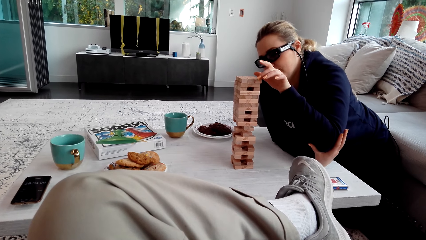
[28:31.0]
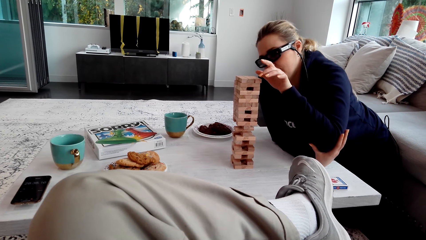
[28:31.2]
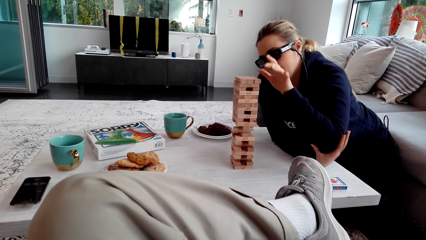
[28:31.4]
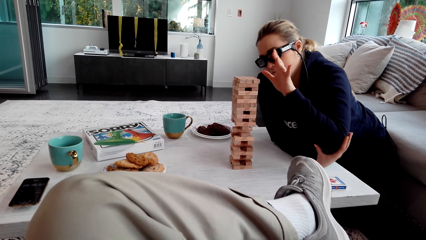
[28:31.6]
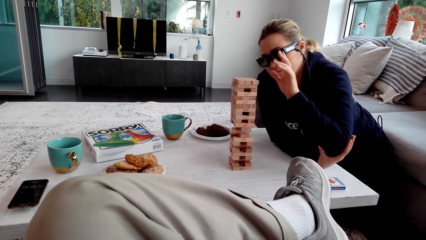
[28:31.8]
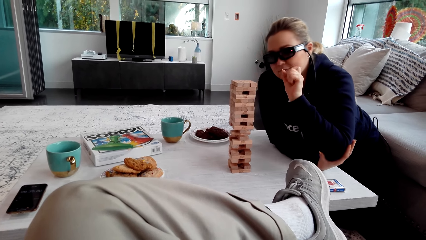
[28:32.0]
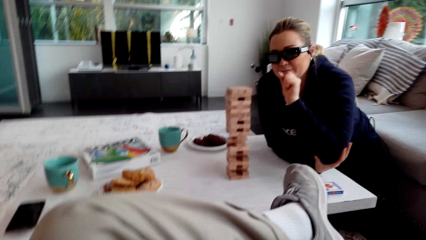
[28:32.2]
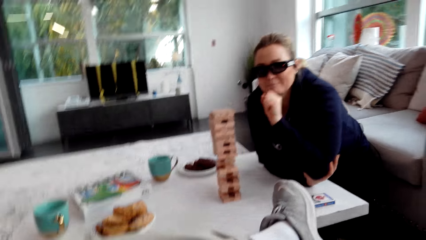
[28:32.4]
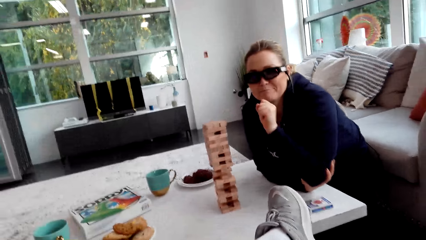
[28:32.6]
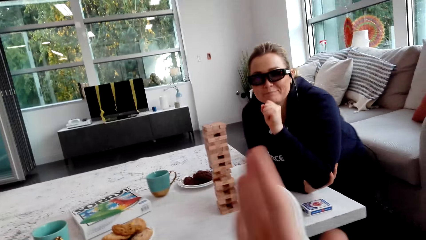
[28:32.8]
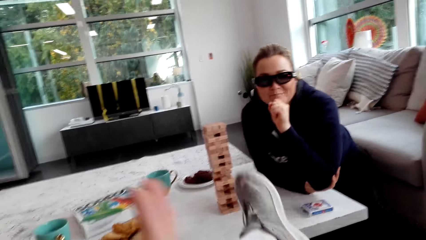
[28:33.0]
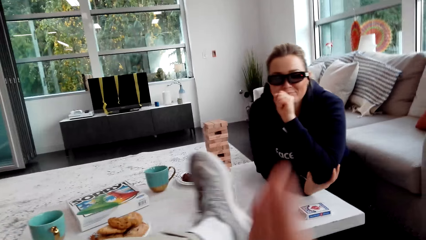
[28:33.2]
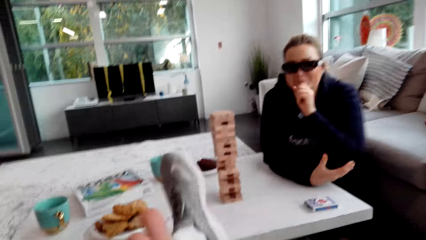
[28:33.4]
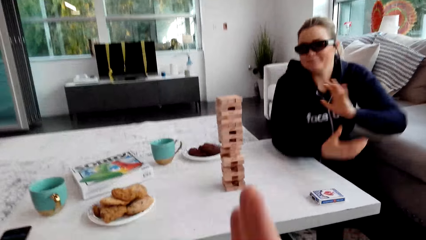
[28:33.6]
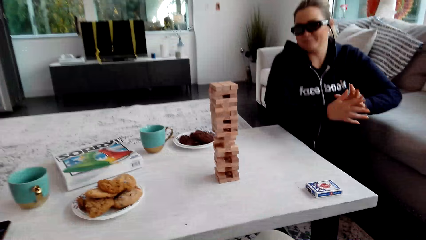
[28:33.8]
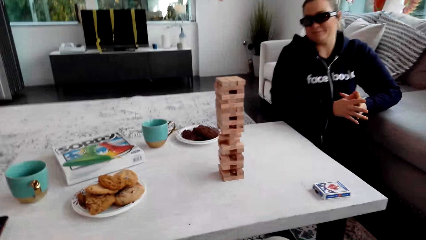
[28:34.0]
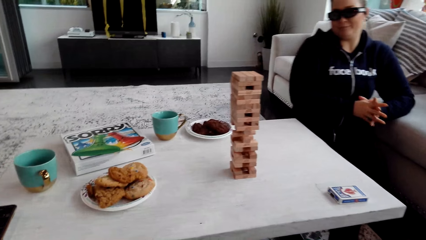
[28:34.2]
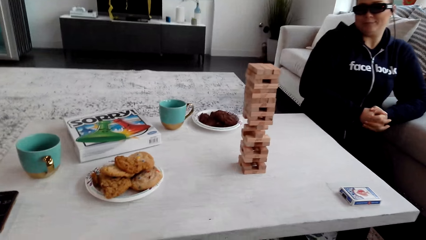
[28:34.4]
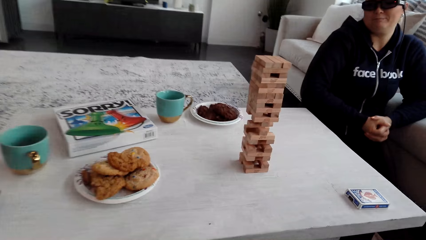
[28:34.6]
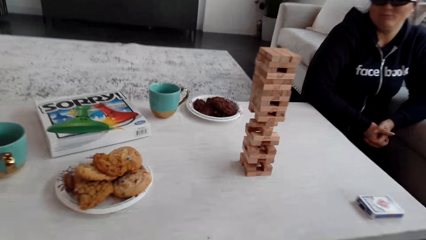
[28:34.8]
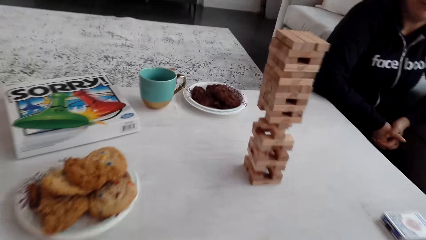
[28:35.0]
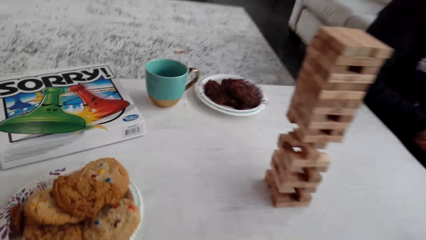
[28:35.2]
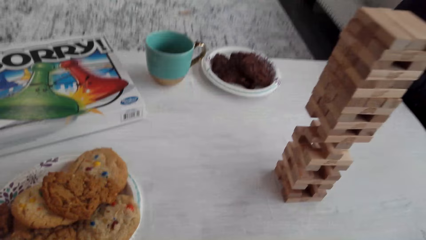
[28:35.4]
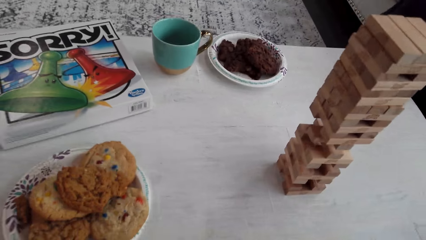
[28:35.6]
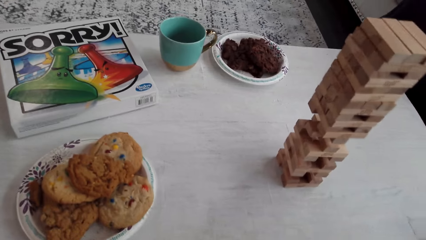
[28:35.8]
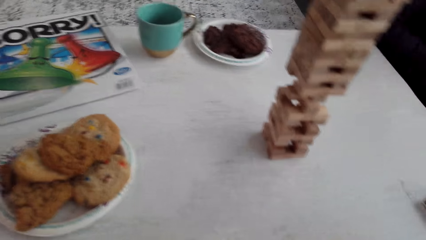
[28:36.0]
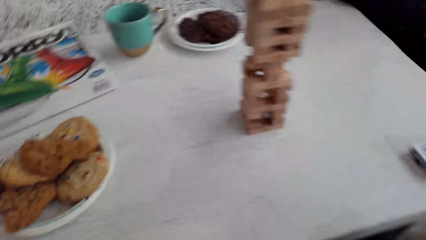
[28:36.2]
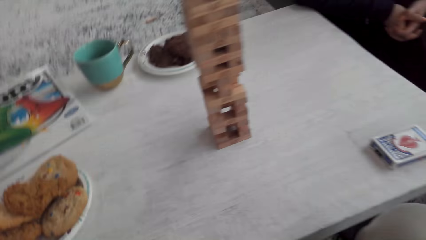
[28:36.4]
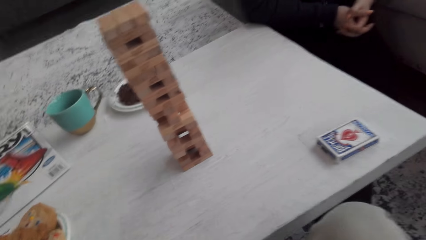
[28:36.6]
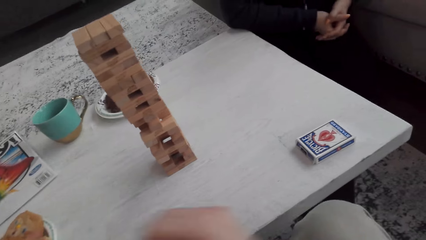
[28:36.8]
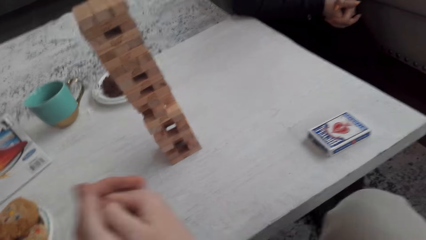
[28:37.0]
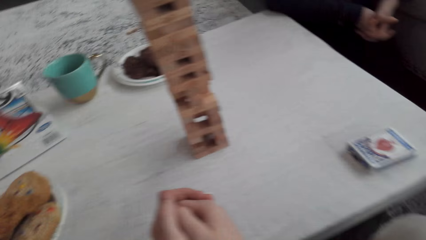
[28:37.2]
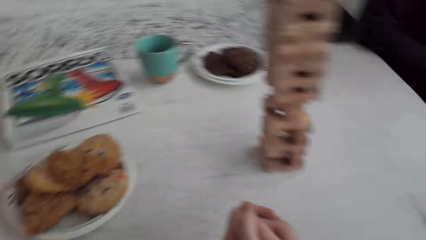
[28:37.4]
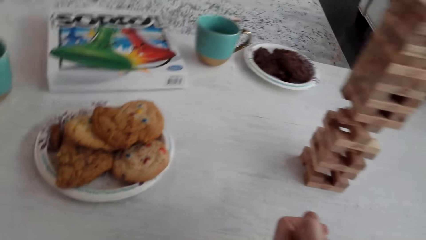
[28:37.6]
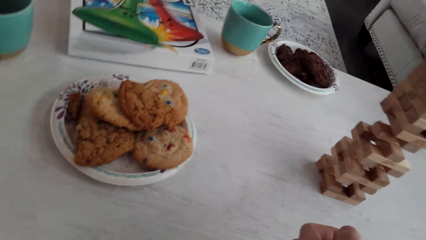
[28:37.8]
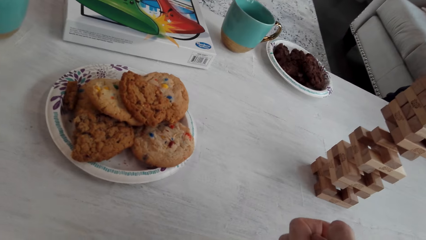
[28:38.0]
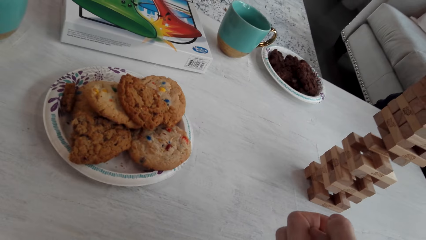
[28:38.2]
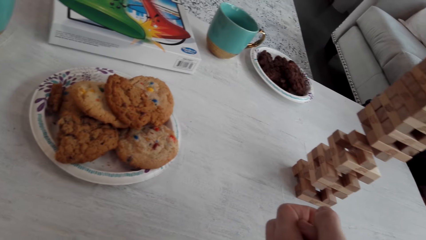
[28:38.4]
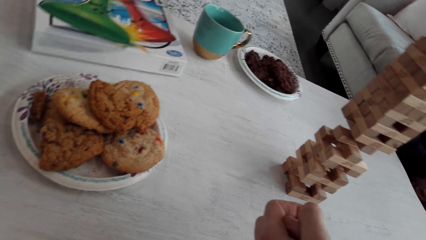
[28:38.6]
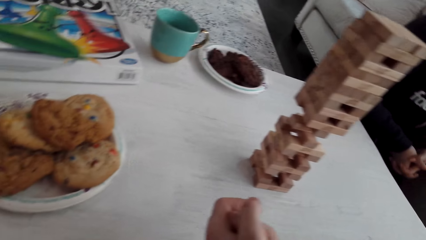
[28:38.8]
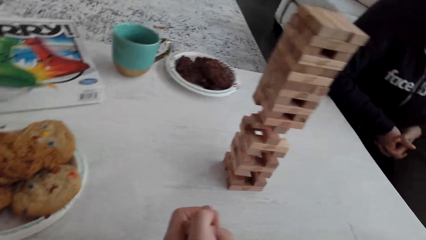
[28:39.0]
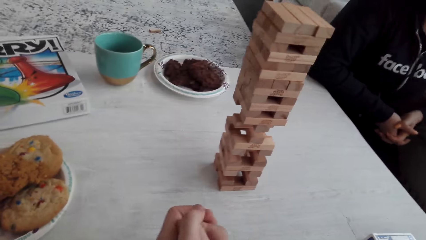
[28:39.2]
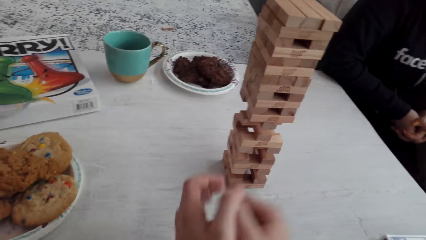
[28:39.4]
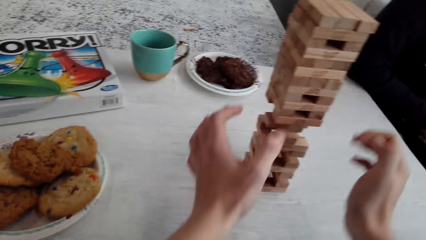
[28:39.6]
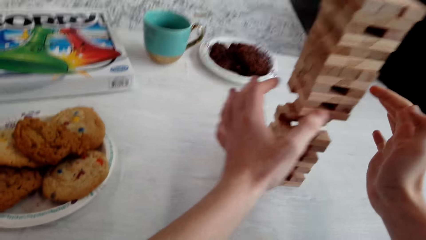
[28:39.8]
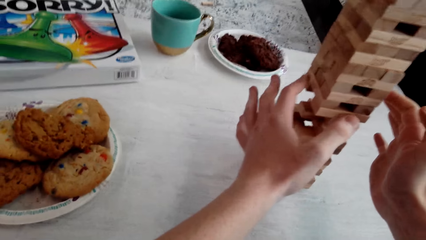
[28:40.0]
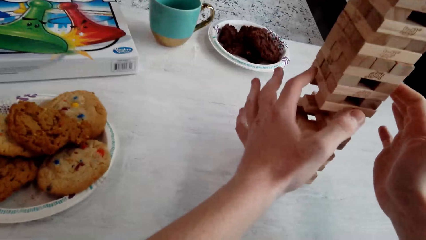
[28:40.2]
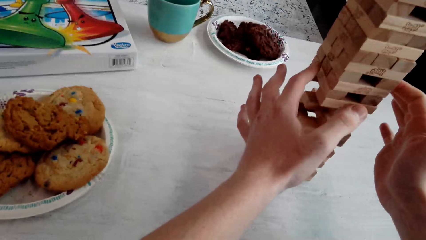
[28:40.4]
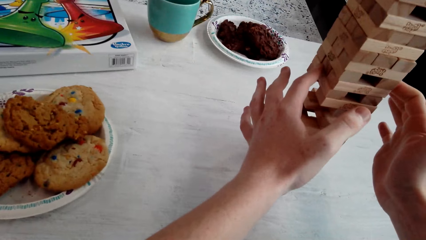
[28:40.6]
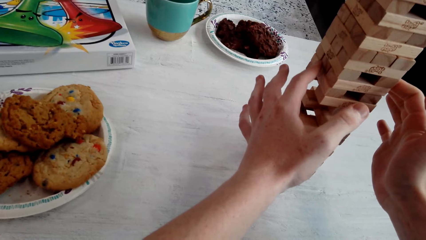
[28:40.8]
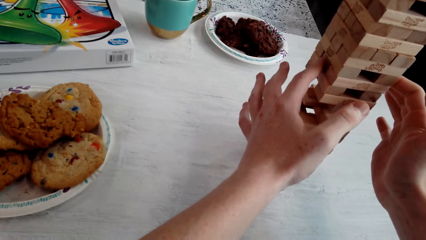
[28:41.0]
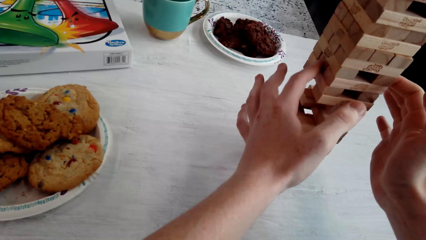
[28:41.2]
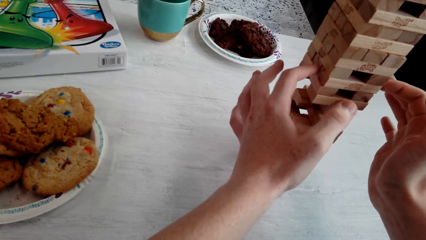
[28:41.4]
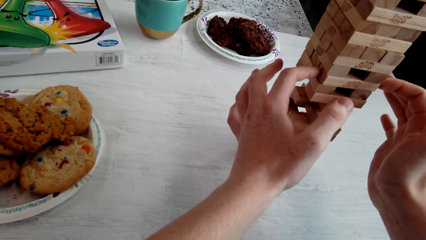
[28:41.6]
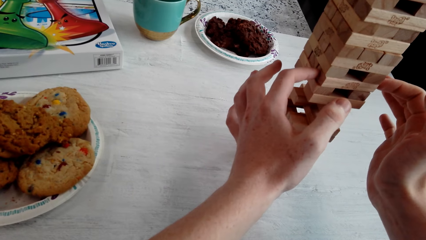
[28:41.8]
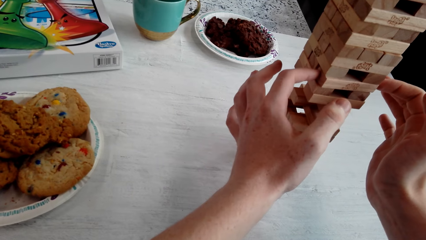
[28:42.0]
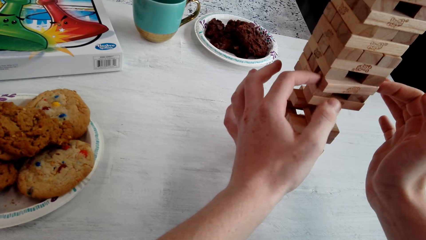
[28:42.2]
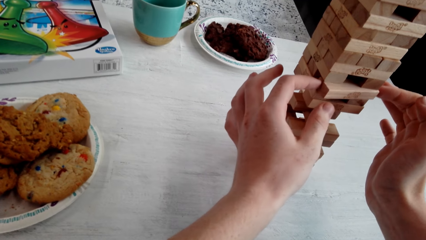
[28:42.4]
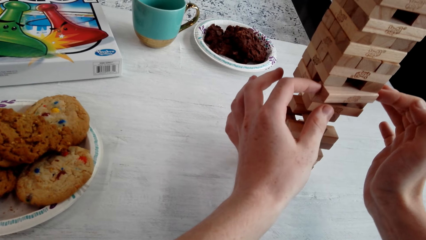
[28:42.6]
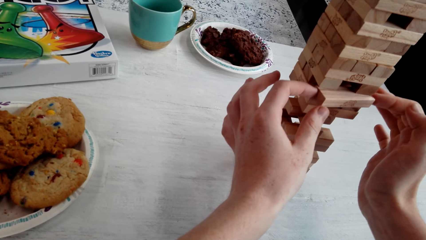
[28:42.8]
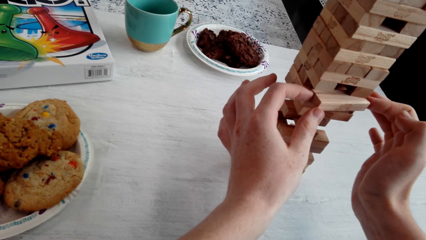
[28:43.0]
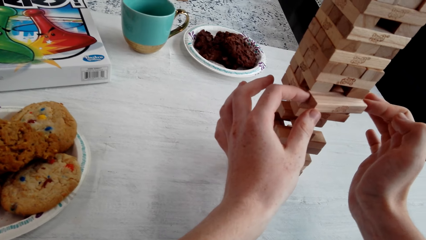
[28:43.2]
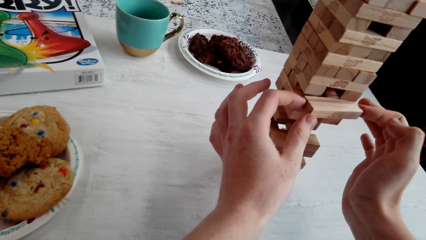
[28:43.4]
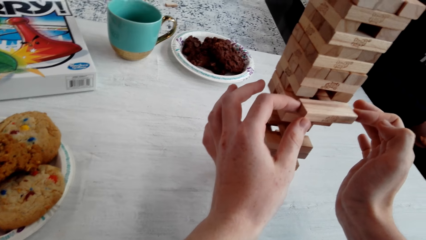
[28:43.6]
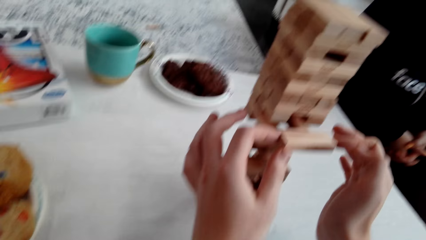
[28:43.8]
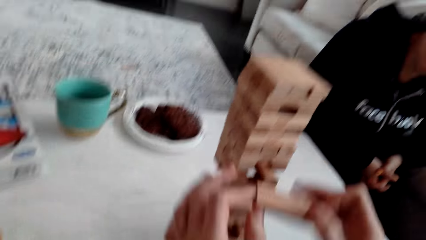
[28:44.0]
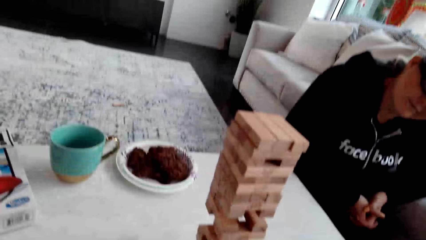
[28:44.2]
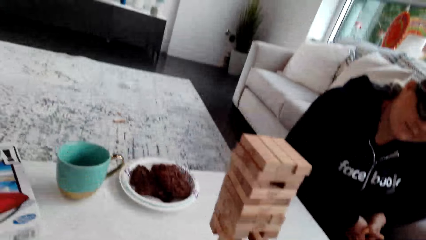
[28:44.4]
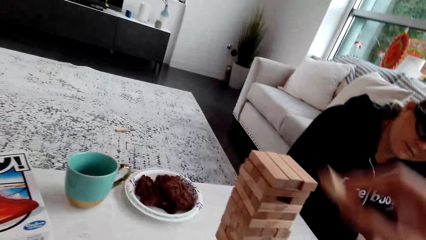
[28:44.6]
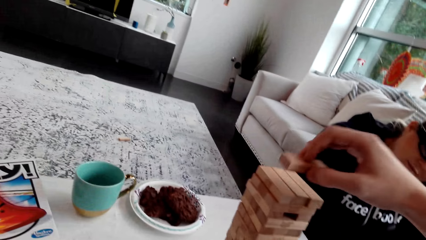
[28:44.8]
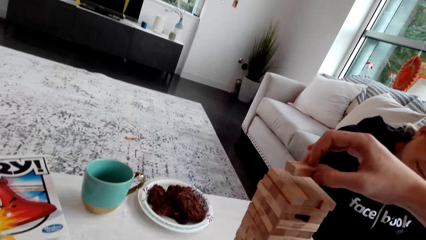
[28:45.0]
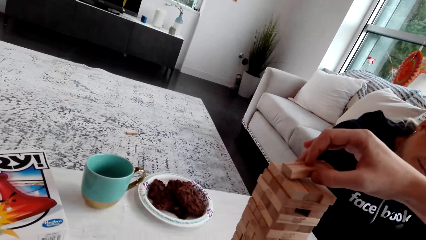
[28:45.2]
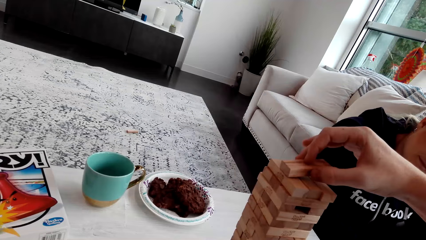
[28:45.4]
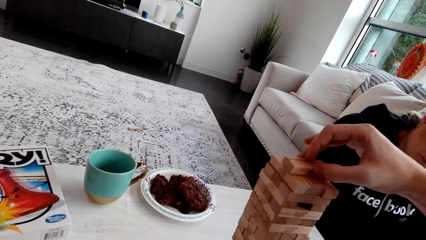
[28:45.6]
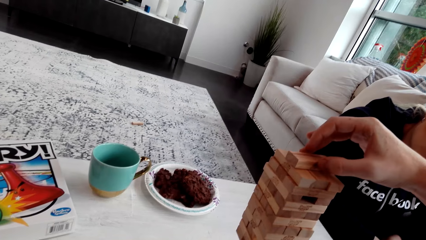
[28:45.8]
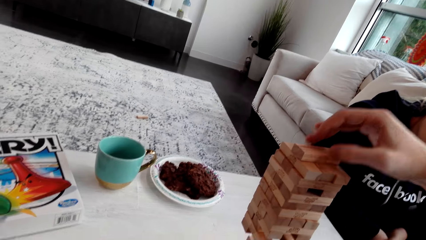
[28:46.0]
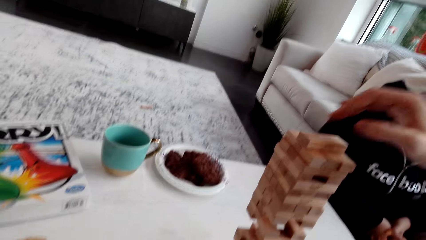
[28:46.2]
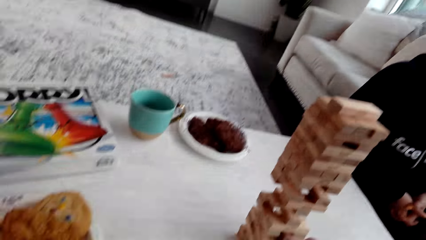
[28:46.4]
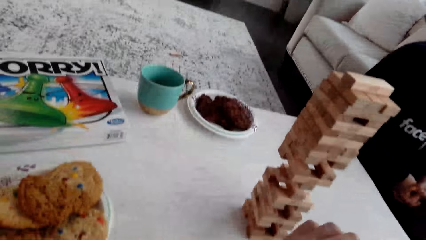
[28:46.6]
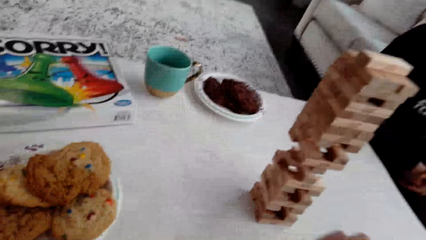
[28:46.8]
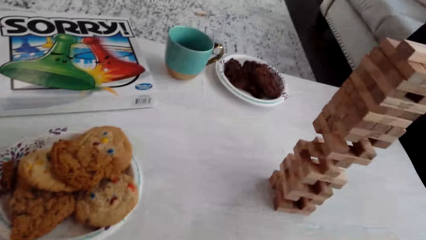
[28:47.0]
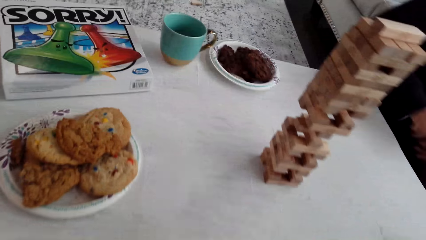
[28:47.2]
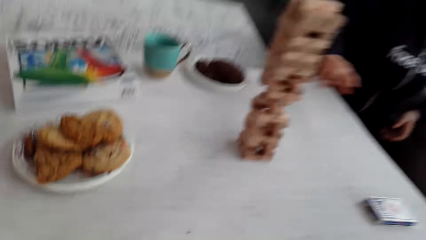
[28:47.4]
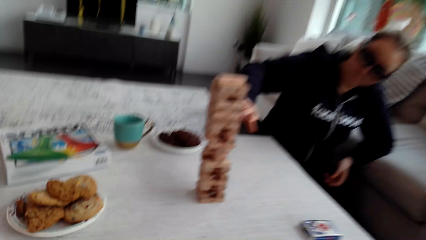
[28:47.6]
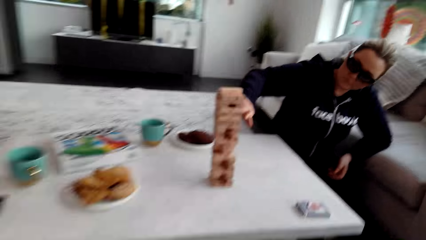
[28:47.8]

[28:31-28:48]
The camera wearer talks to a woman. He looks around. He plays. He removes the wooden jenga piece with both his hands. He talks. He puts the wooden jenga piece on the top of the jenga with his right hand.
